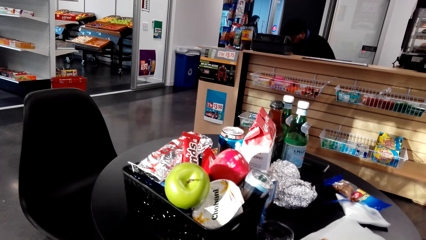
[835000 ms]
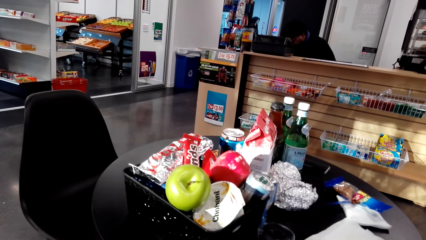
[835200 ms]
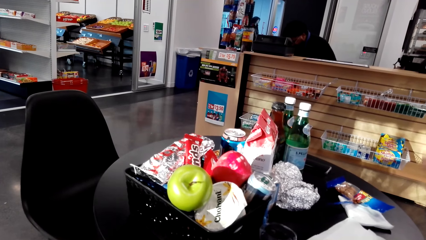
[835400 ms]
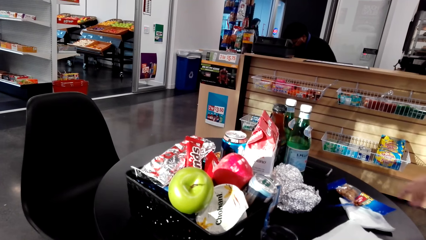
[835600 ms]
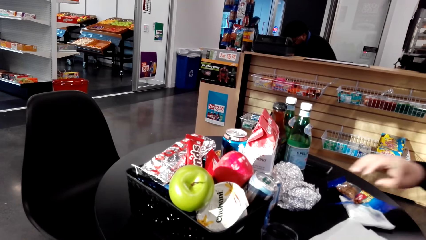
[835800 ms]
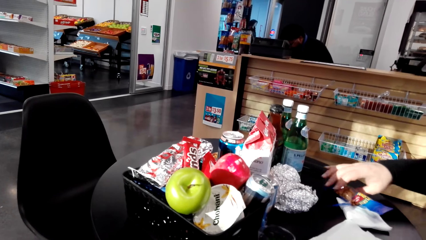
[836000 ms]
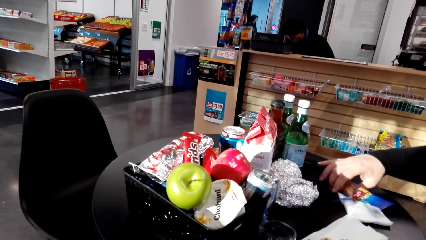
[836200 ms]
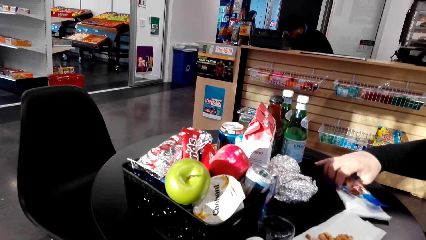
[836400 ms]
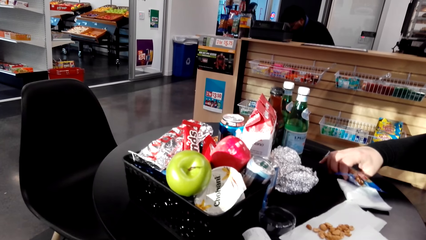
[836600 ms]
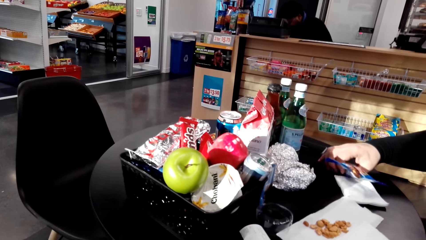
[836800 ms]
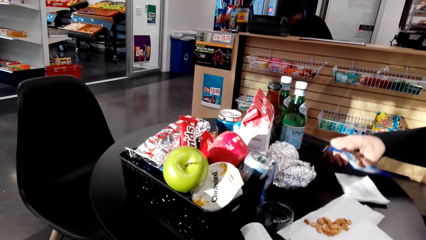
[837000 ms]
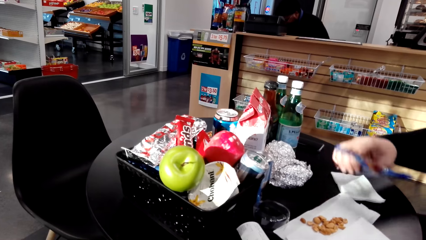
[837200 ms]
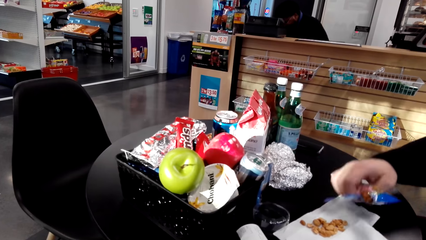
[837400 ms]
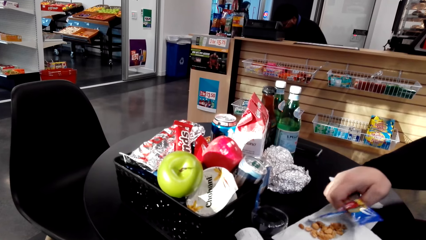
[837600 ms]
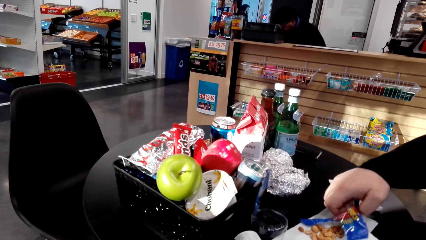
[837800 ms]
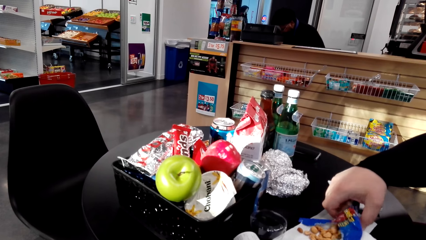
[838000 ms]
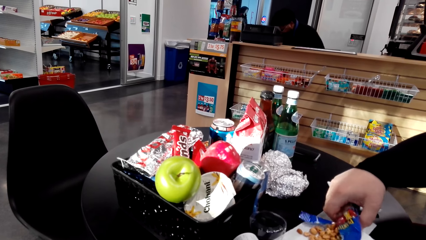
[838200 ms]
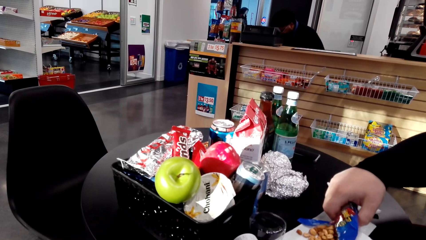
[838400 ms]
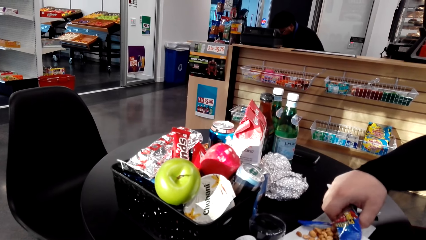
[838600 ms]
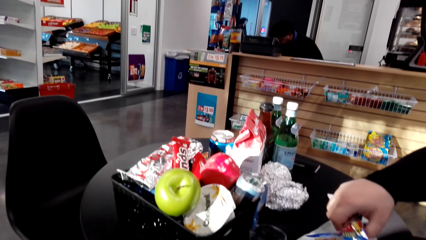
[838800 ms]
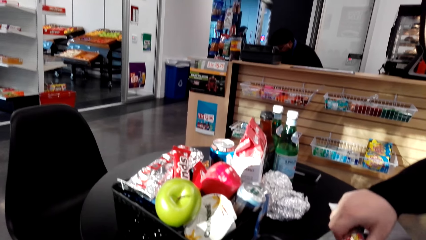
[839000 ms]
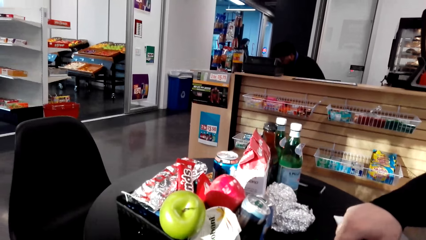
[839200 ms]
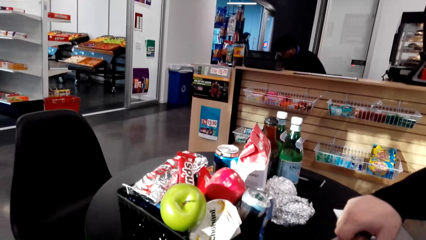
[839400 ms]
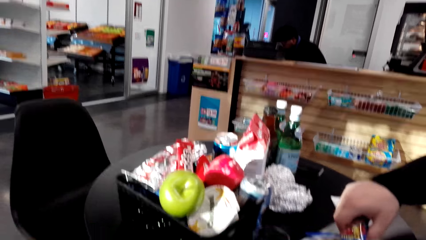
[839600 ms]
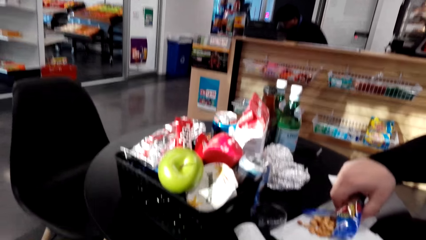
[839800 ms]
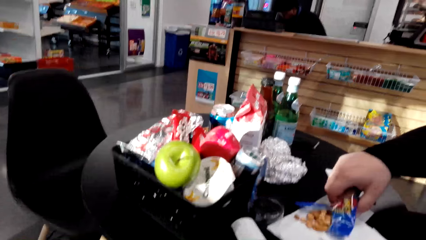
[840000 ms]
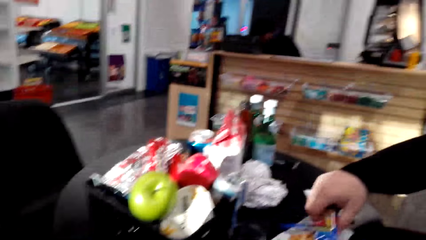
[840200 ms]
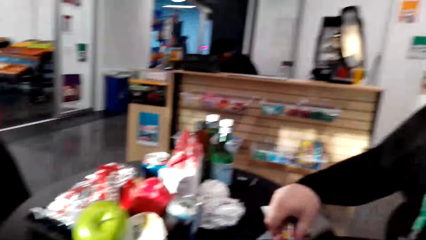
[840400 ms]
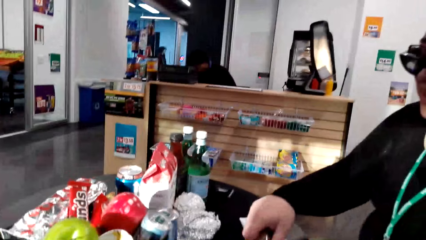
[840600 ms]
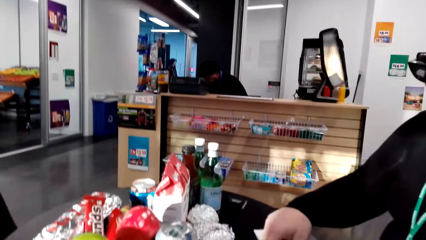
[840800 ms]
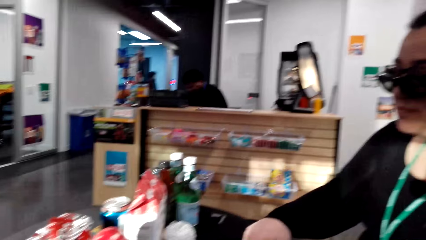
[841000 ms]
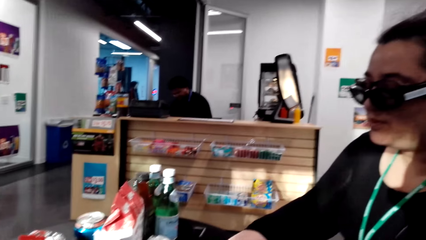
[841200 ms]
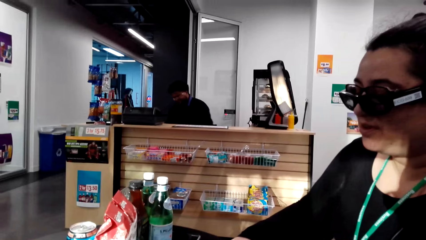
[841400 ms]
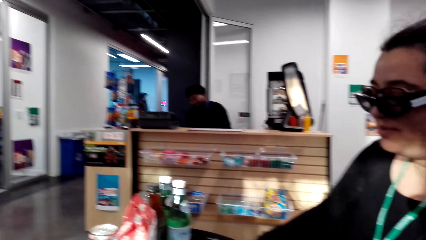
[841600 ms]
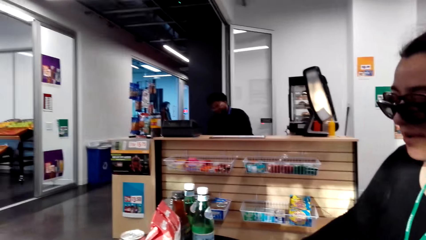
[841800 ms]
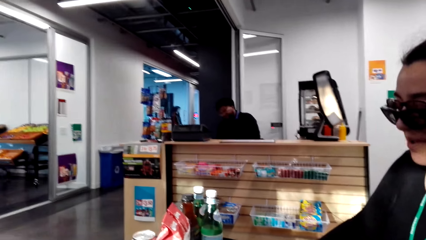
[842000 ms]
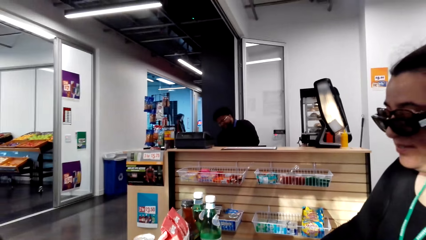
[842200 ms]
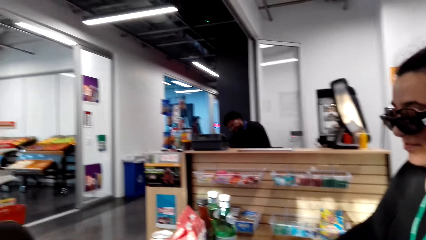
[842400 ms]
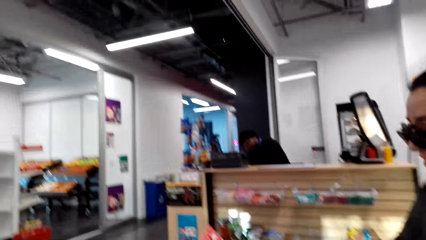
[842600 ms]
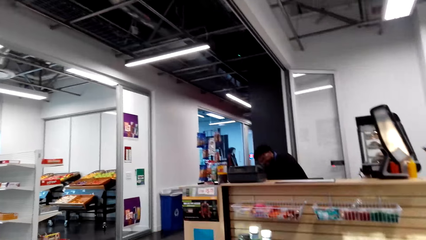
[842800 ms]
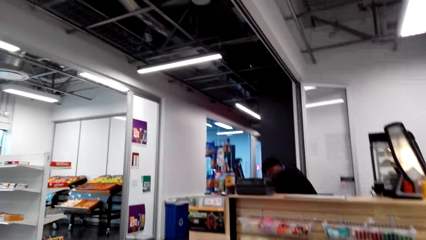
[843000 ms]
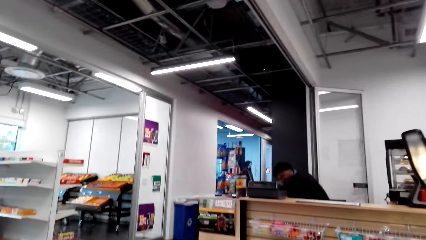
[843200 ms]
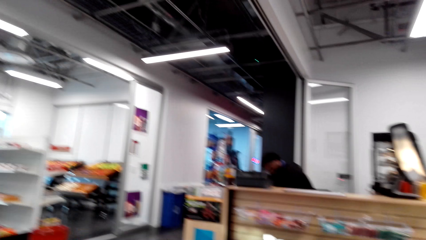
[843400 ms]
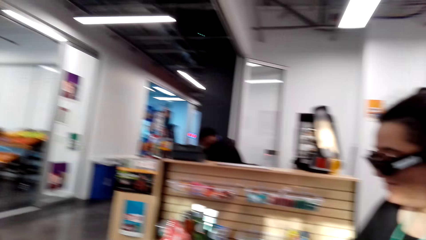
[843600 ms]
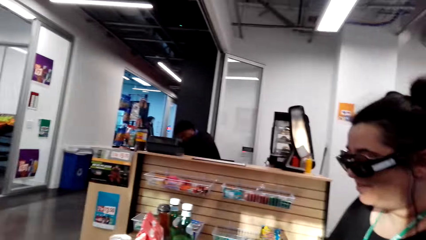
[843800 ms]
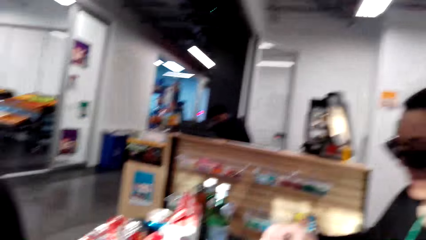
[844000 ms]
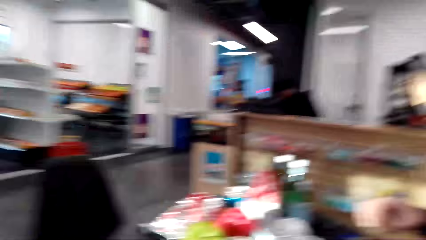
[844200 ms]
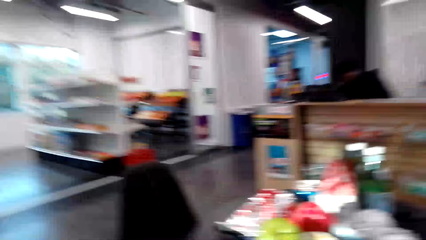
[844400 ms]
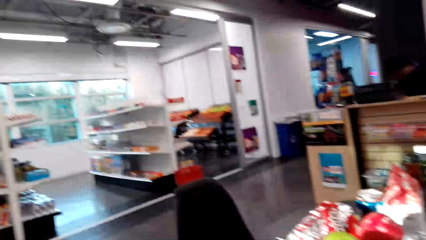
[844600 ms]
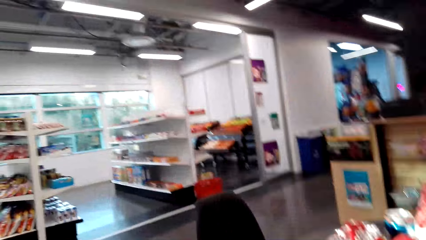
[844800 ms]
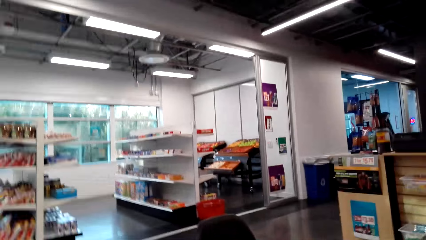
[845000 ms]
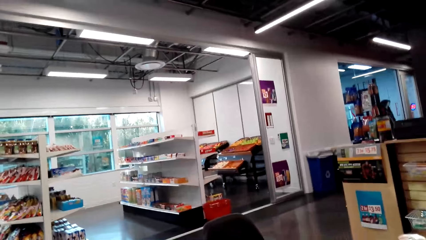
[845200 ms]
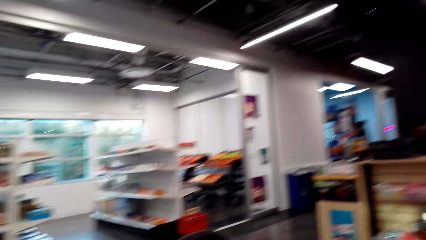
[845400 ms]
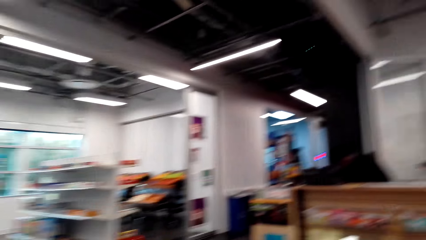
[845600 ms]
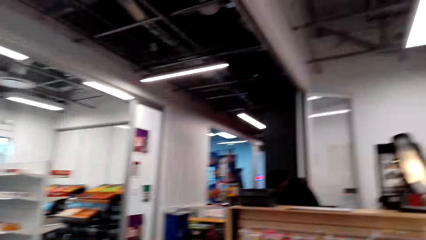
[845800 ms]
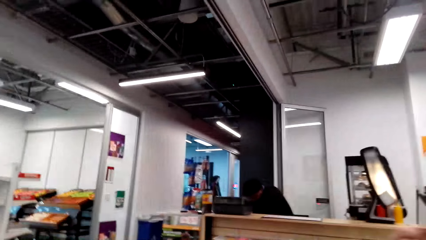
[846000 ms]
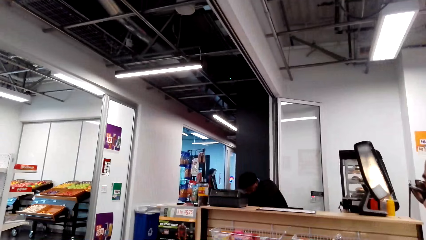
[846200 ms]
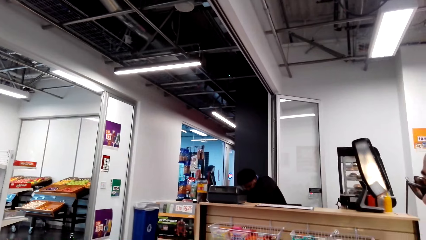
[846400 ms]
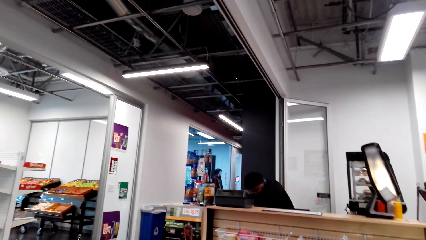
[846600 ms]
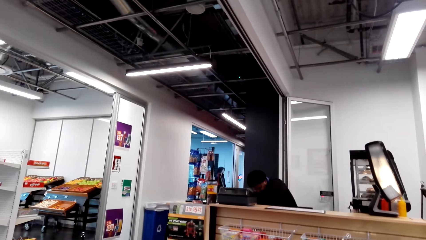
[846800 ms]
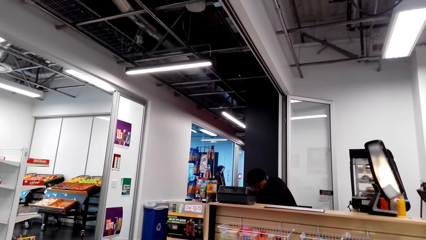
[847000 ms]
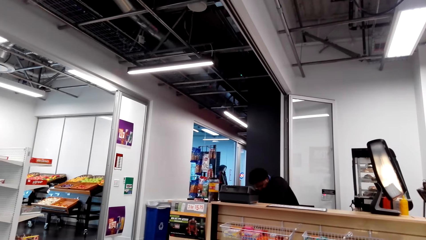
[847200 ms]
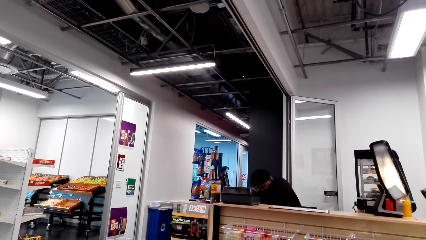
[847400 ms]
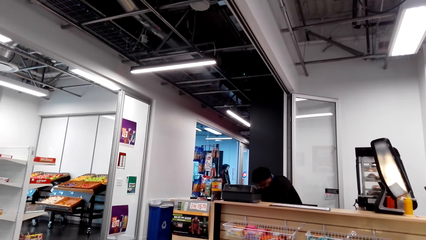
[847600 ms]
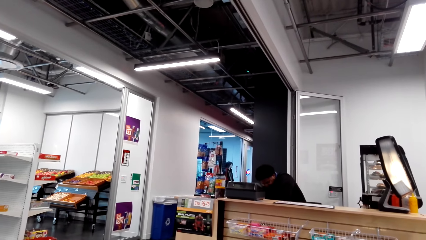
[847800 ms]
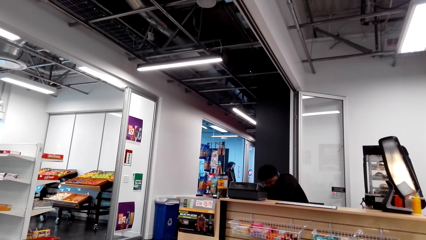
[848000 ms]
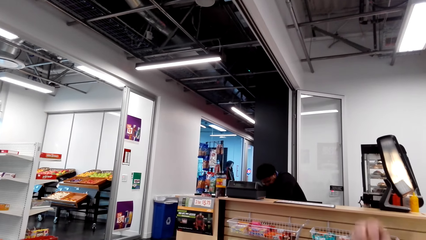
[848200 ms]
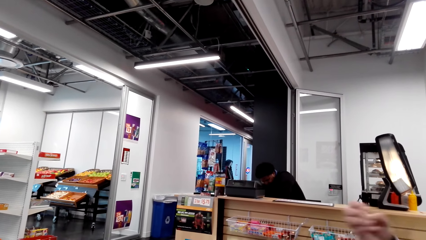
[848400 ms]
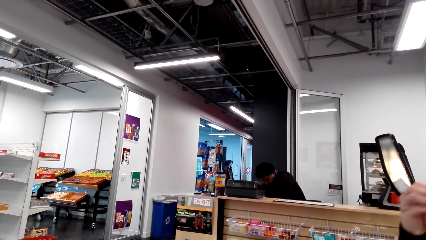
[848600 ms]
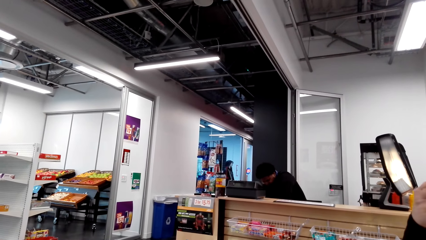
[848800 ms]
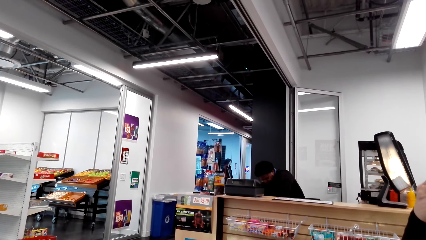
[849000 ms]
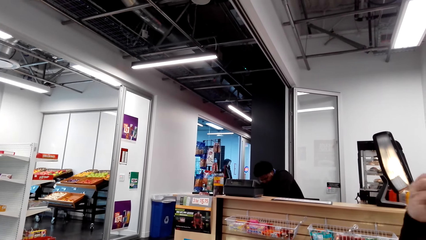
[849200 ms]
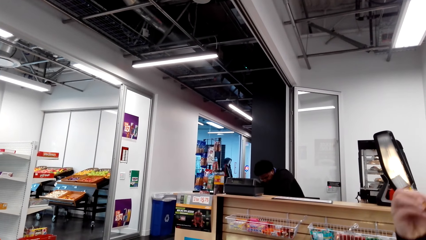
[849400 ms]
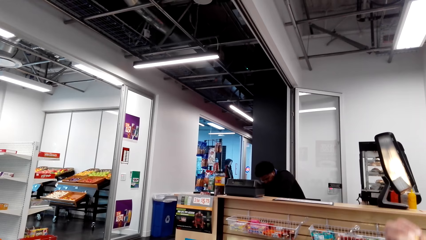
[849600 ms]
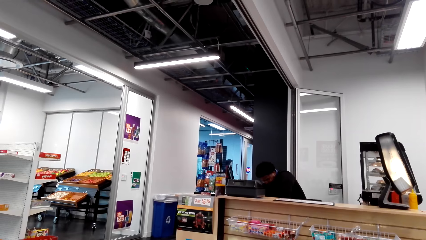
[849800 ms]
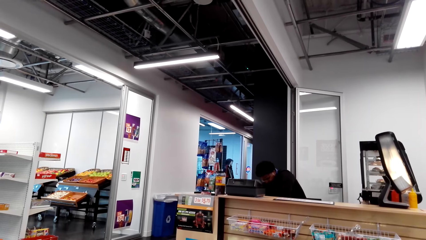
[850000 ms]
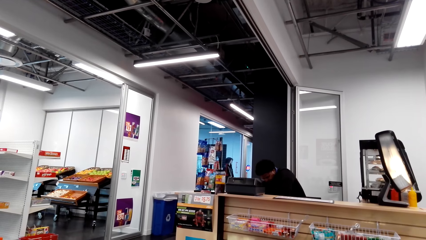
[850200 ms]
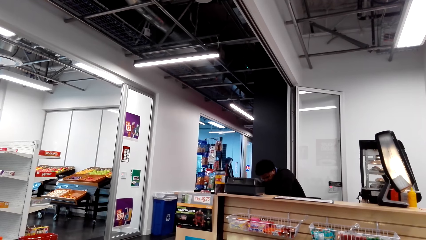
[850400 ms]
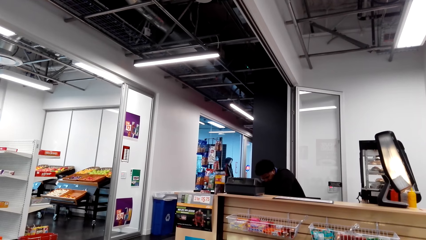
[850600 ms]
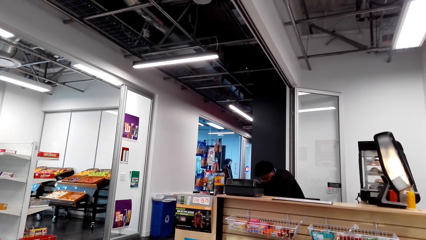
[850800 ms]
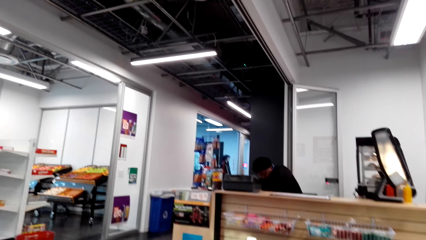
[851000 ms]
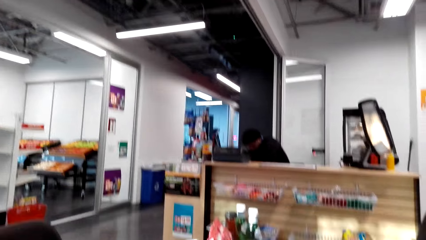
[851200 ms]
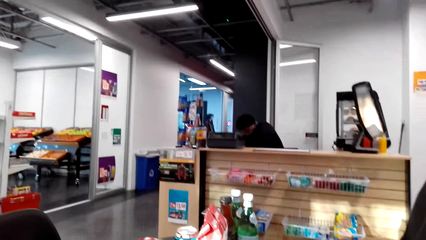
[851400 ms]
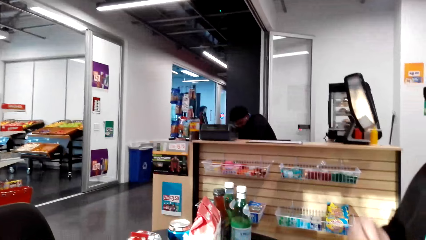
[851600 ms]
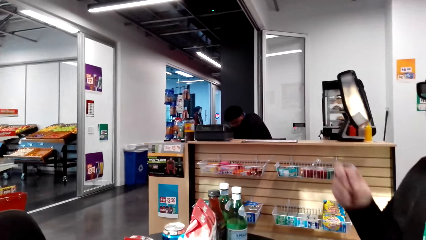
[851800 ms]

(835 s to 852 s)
A woman picks up a packet of peanuts from the table. The woman puts peanuts on the table. The camera wearer talks with the woman. They look at the shelves in a store. The woman eats a peanut.
